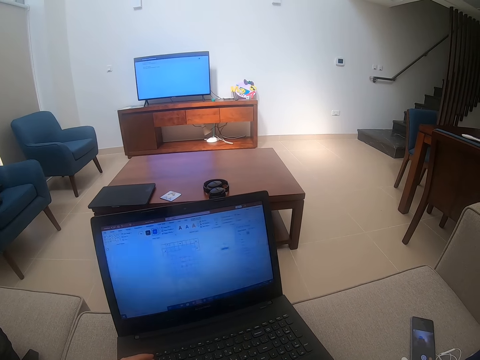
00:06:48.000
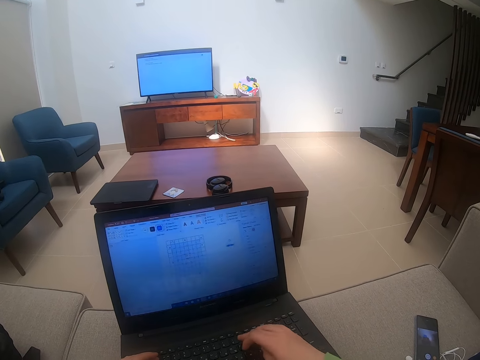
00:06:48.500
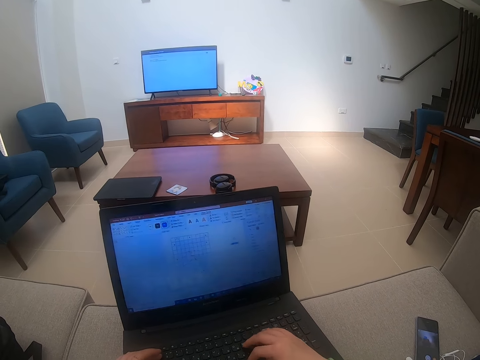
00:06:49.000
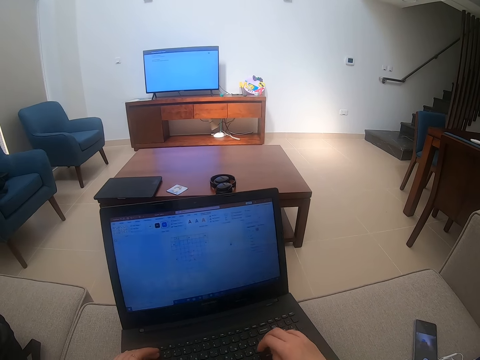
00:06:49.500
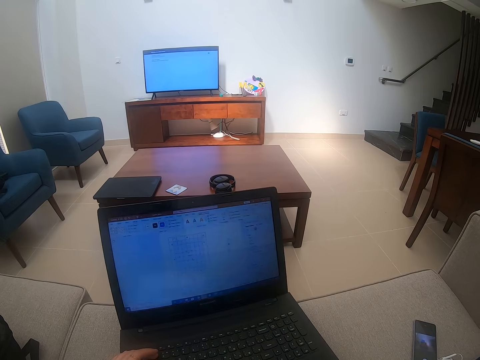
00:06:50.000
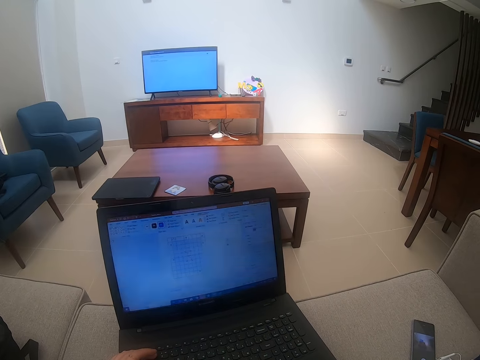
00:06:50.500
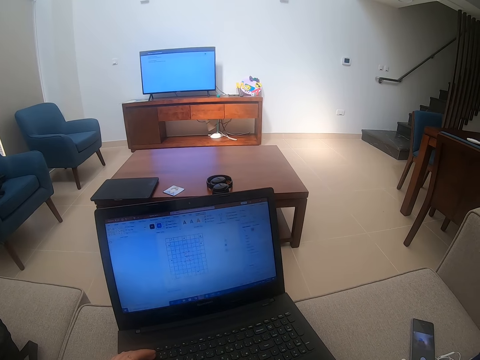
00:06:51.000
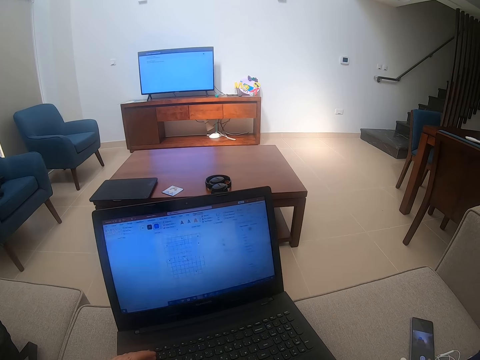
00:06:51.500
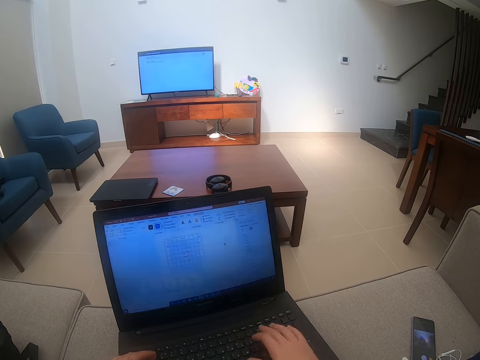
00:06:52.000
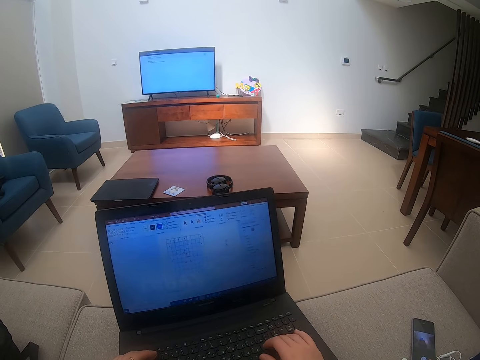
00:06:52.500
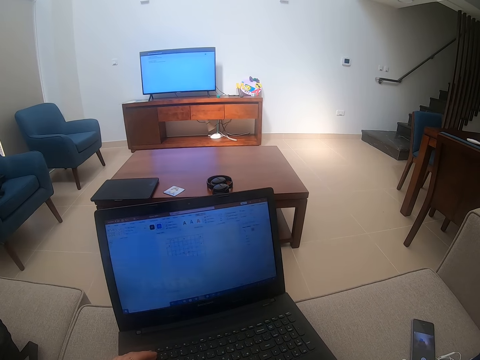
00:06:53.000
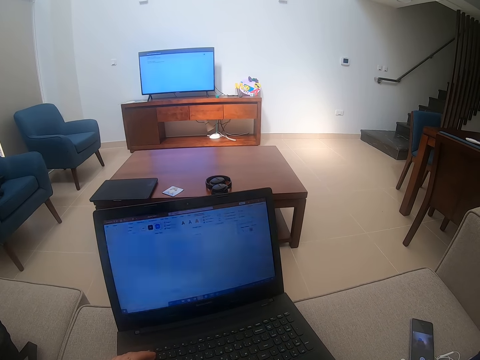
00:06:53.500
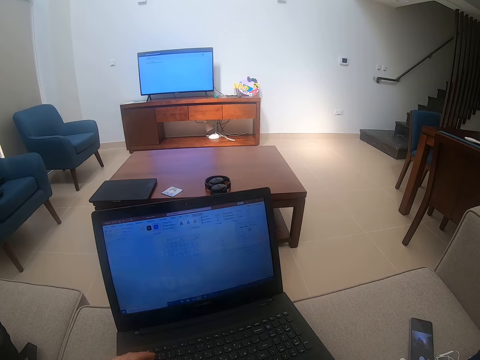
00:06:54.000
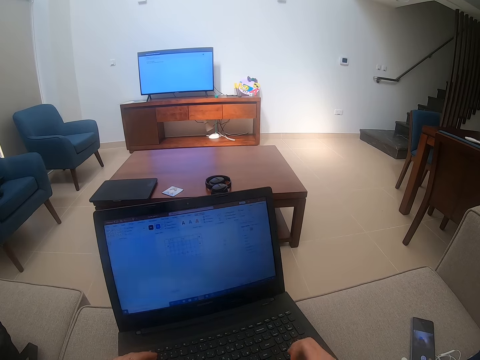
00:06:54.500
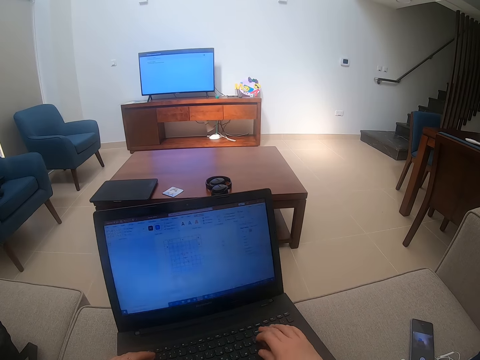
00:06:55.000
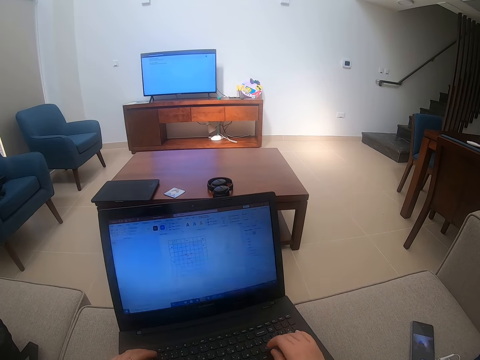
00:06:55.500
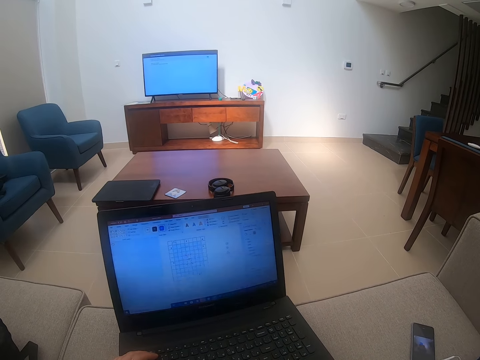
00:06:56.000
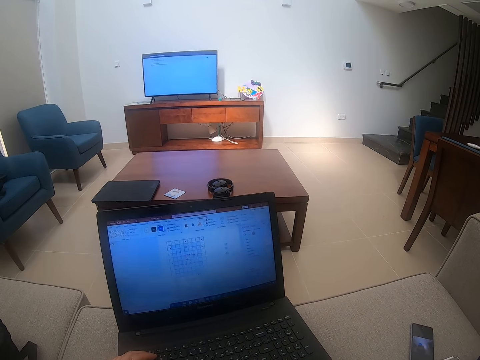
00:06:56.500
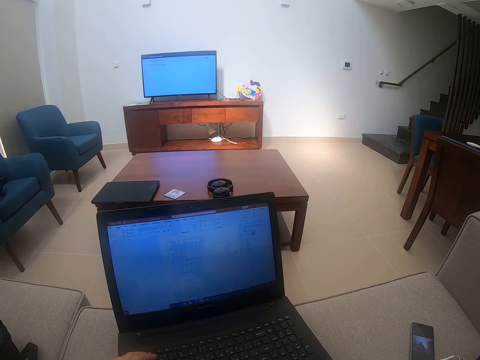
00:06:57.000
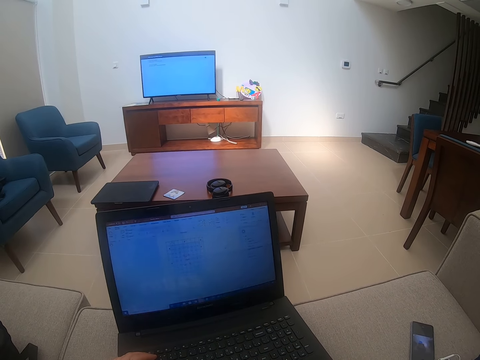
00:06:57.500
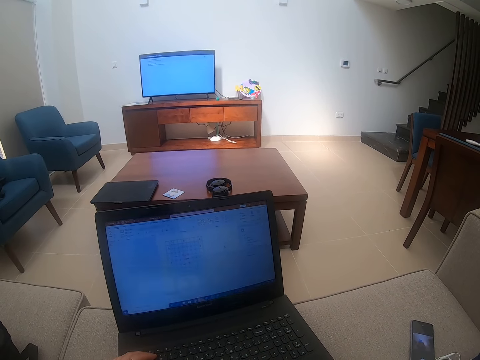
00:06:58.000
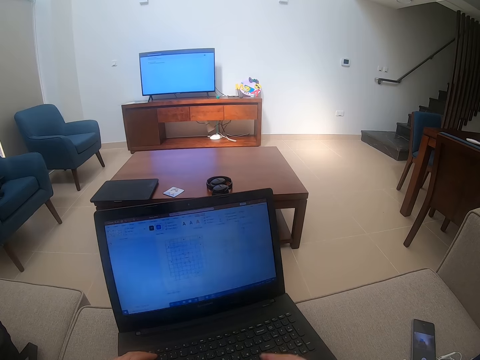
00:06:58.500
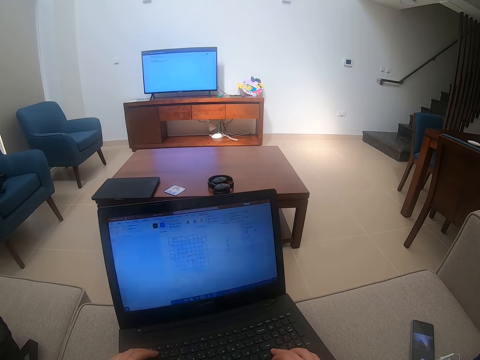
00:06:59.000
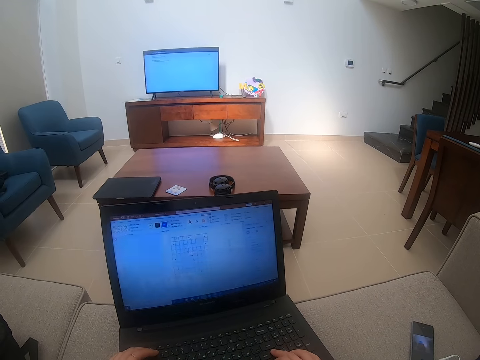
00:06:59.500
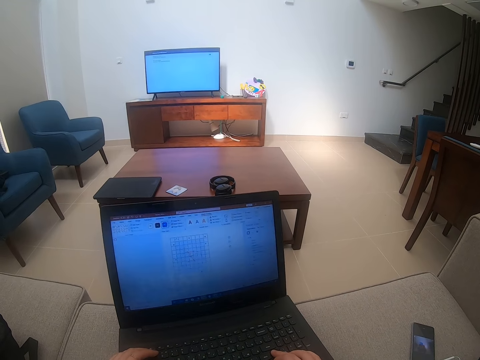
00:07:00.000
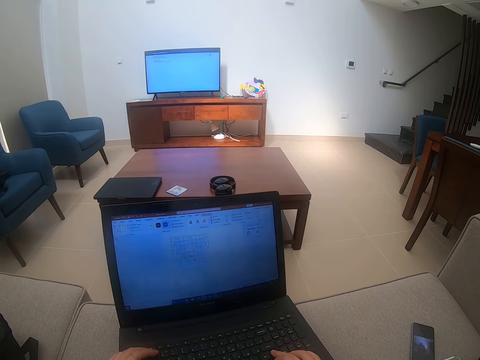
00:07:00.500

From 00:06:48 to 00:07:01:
The camera wearer types on the laptop with his hands.

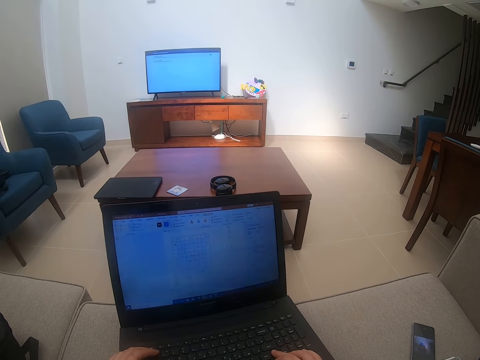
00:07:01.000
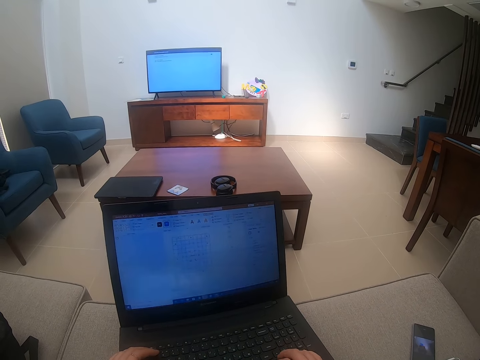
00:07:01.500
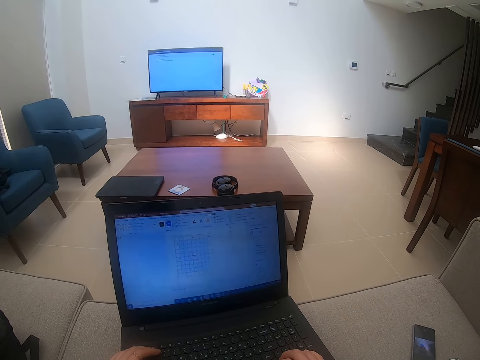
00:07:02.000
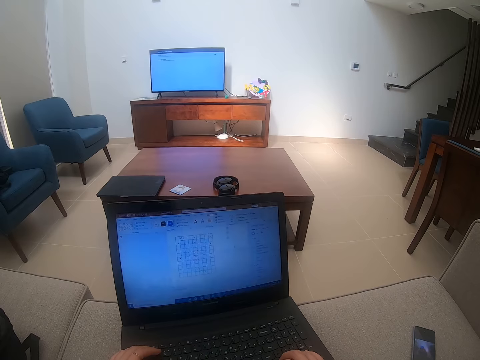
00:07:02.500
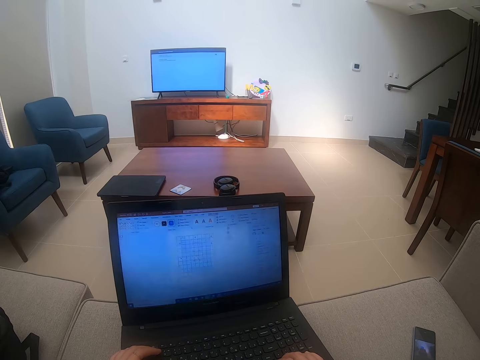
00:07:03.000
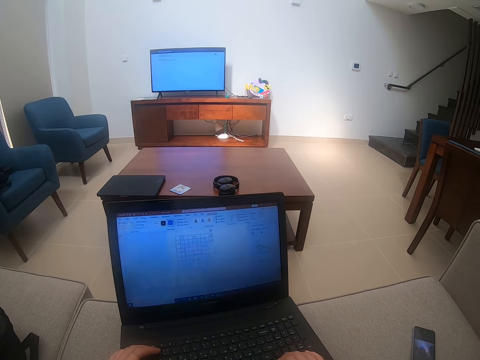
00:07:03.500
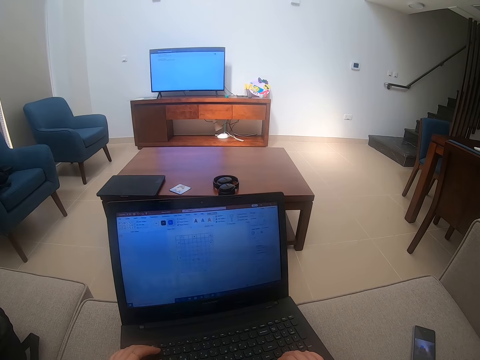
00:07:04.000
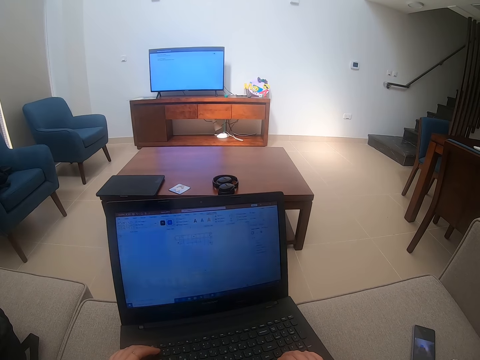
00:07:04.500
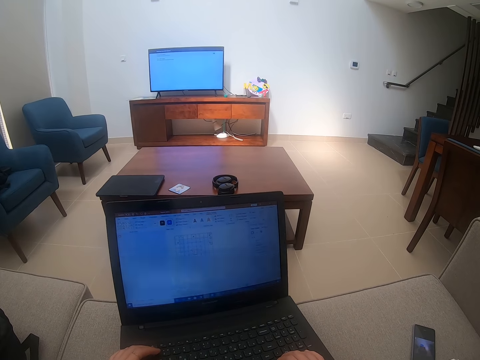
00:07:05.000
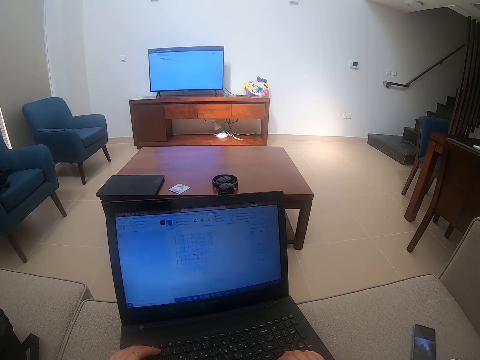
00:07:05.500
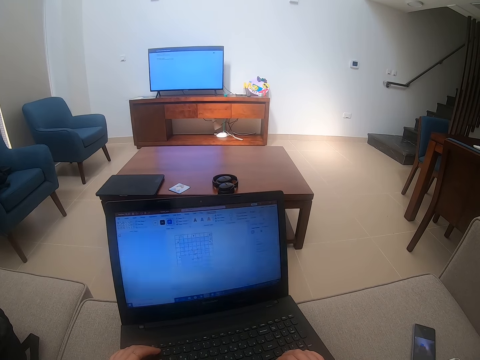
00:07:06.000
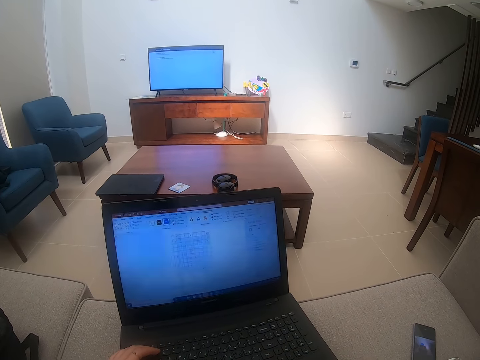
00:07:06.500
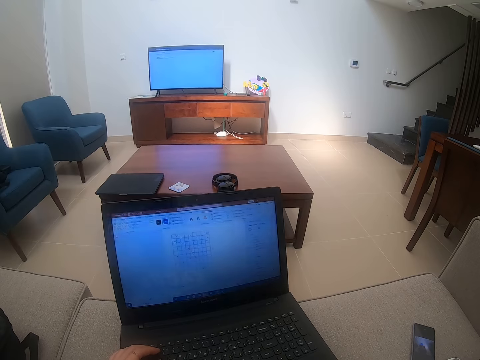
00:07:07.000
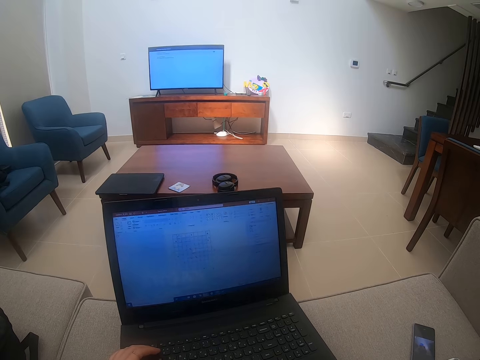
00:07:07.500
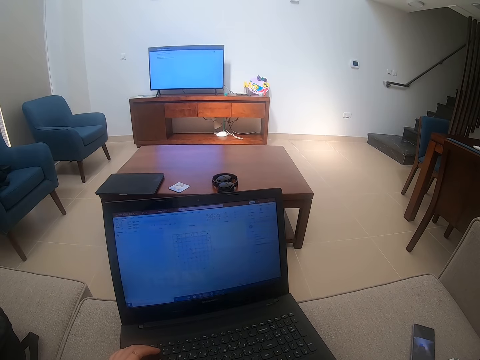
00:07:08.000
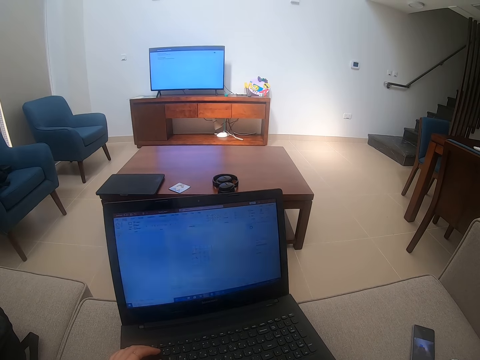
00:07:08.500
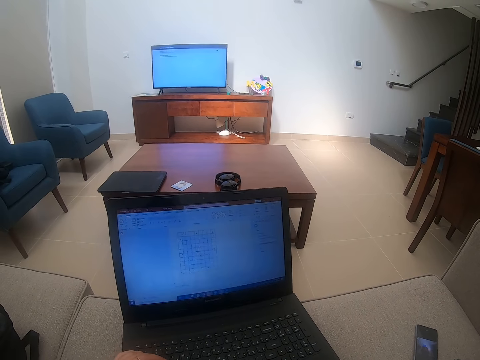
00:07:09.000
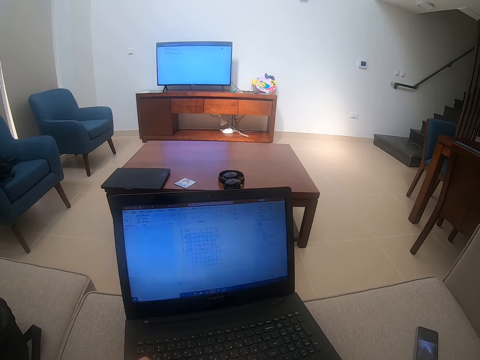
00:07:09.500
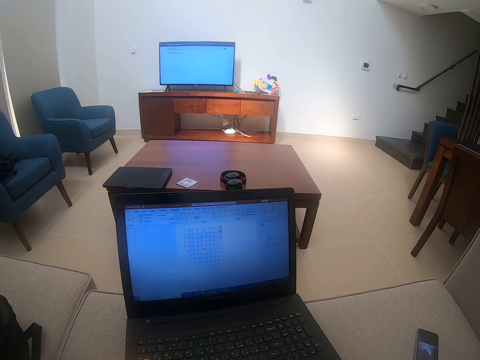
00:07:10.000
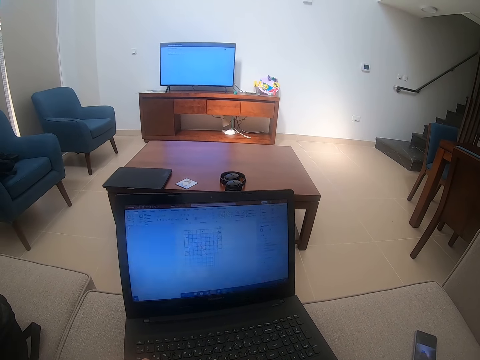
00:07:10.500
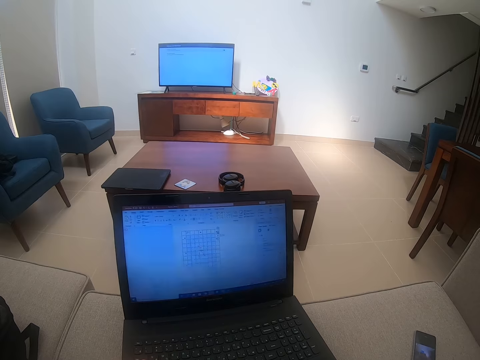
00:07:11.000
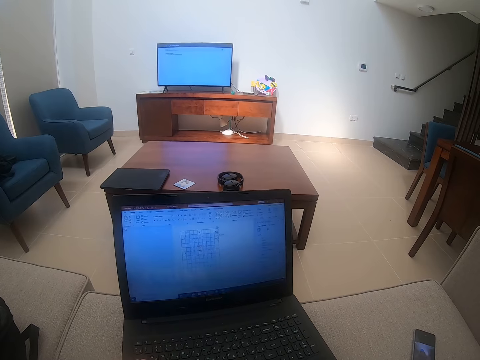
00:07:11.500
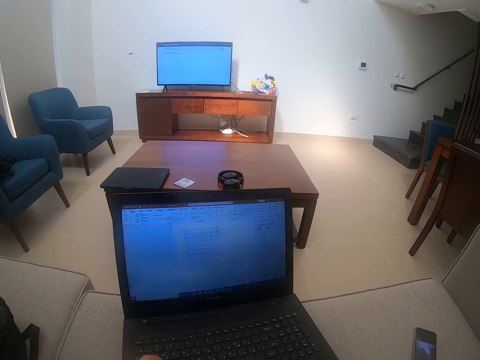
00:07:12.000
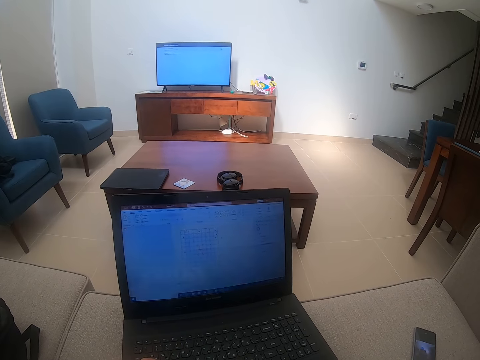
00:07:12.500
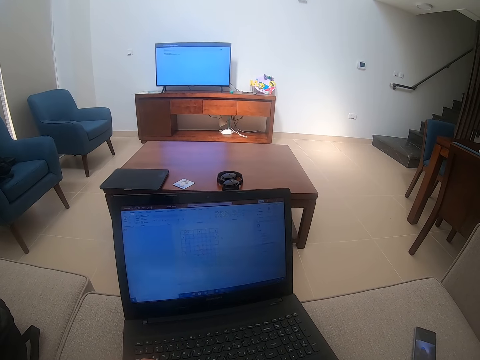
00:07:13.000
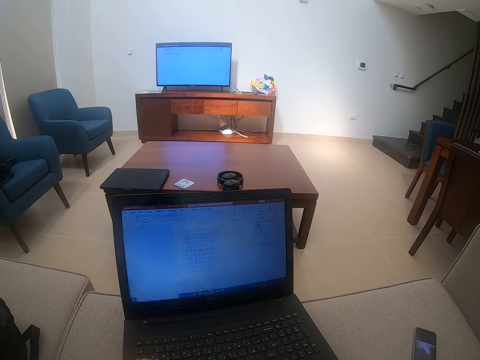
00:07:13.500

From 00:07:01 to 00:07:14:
The camera wearer touches the laptop.
